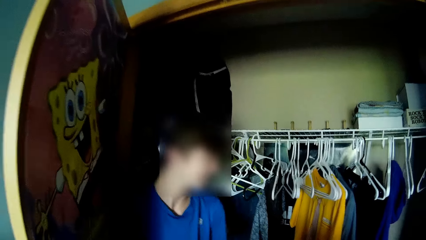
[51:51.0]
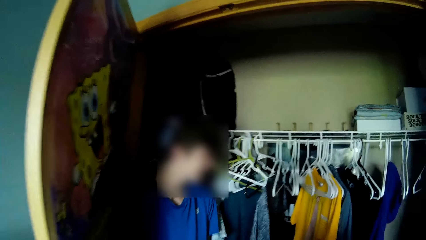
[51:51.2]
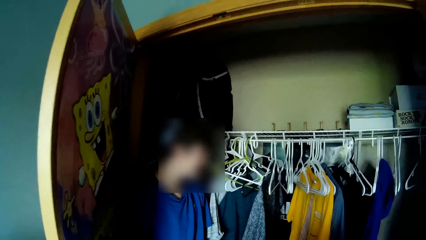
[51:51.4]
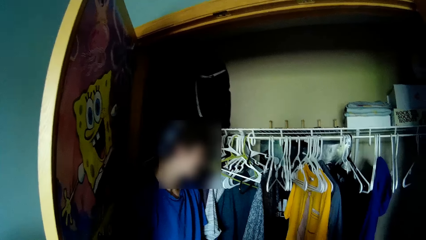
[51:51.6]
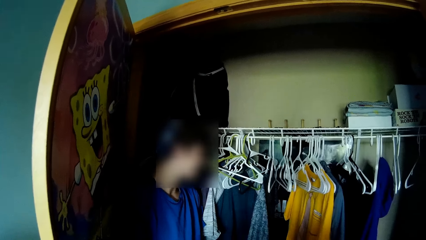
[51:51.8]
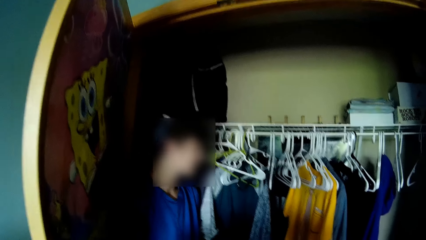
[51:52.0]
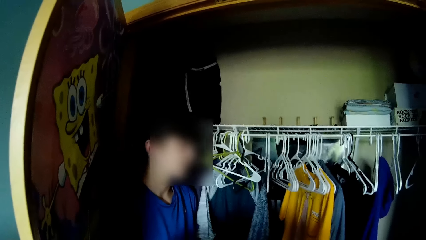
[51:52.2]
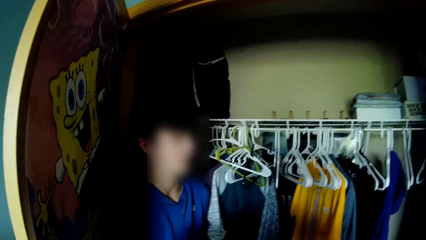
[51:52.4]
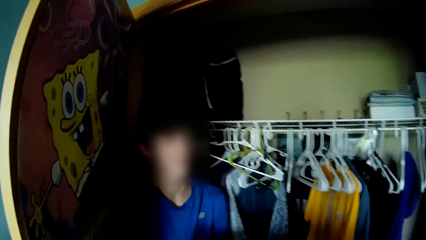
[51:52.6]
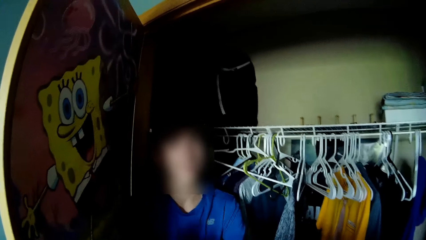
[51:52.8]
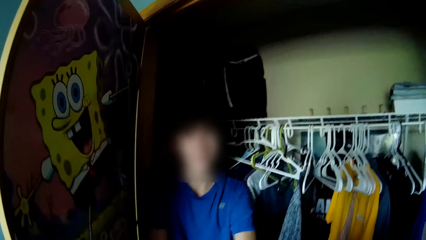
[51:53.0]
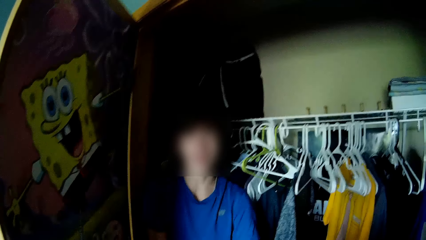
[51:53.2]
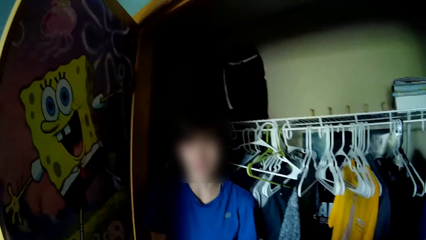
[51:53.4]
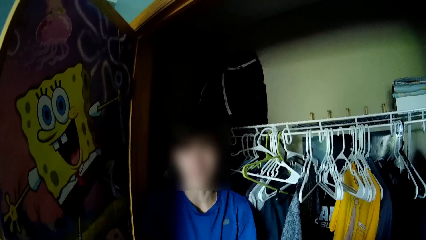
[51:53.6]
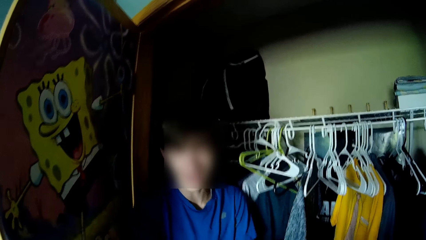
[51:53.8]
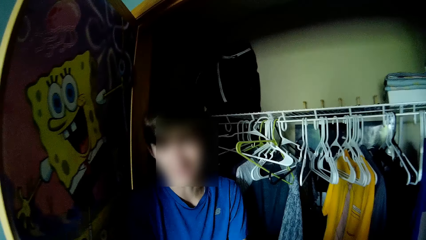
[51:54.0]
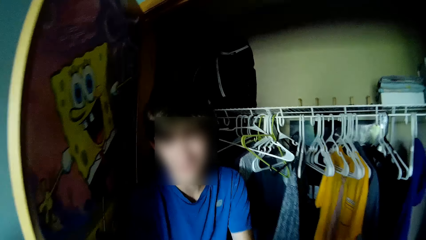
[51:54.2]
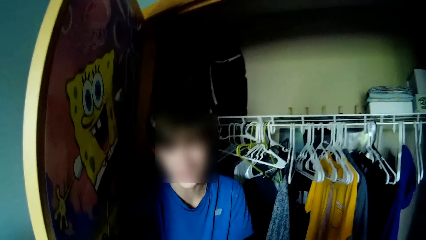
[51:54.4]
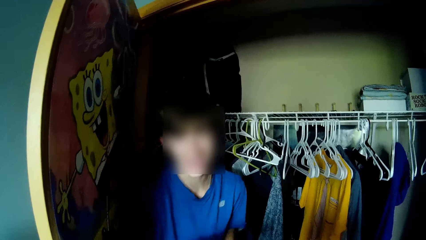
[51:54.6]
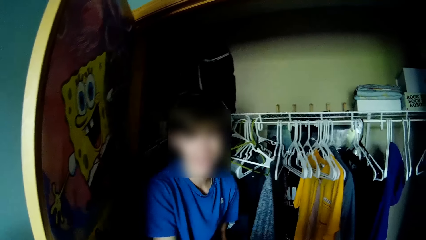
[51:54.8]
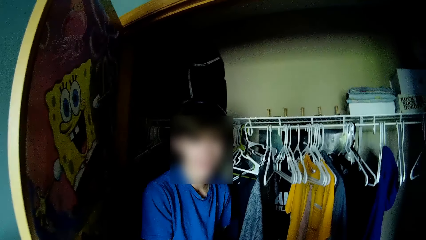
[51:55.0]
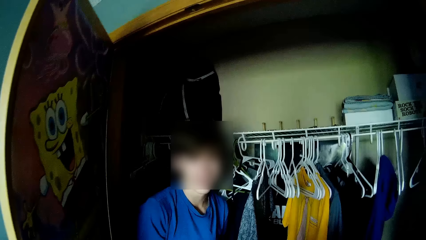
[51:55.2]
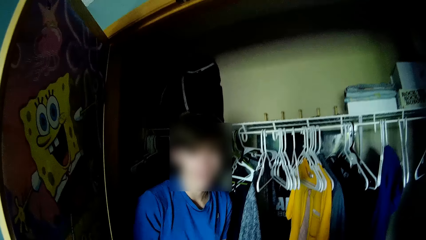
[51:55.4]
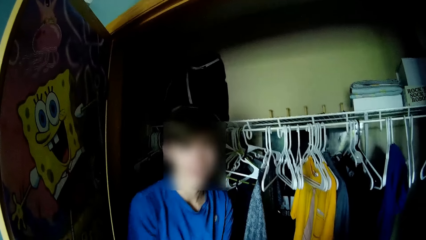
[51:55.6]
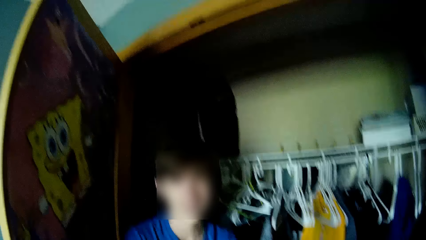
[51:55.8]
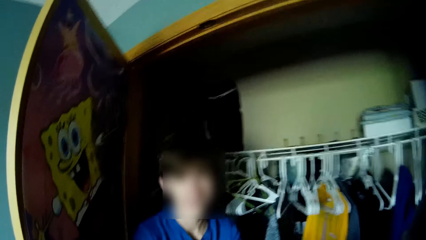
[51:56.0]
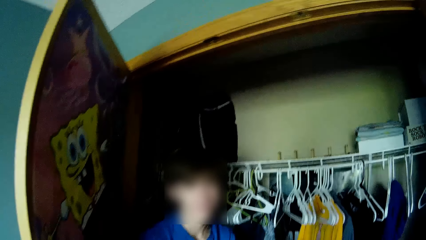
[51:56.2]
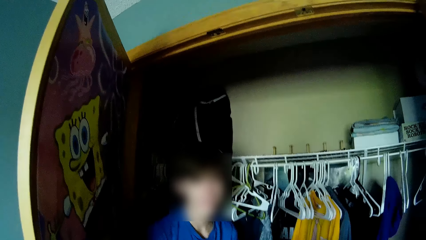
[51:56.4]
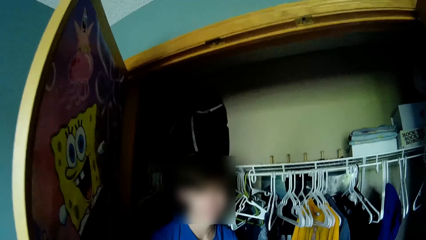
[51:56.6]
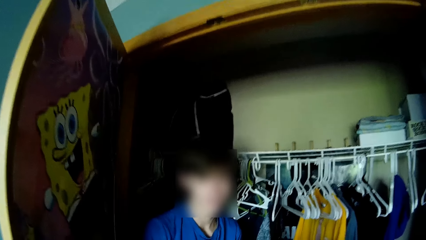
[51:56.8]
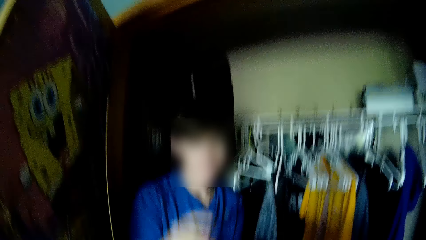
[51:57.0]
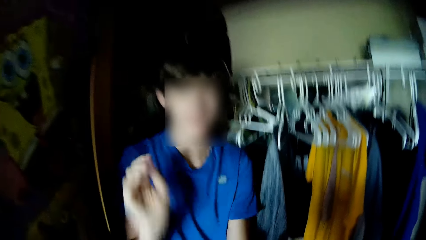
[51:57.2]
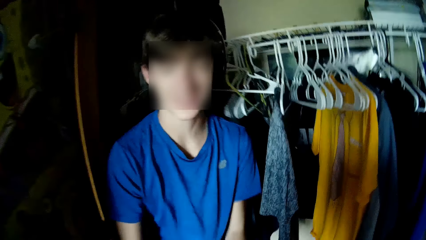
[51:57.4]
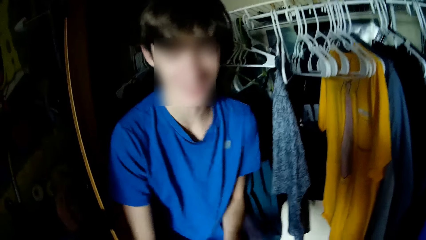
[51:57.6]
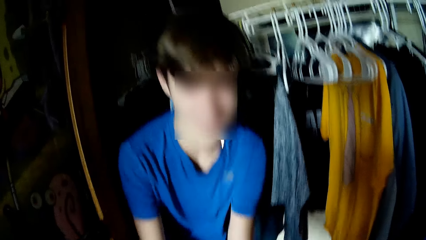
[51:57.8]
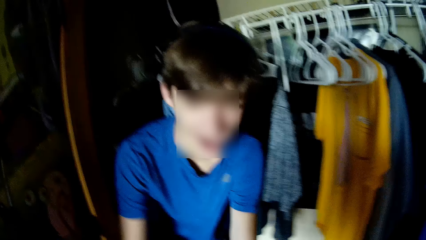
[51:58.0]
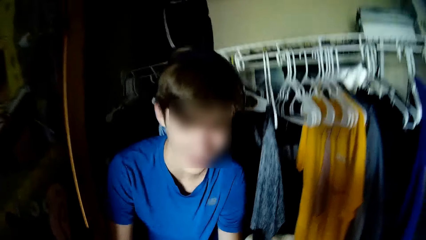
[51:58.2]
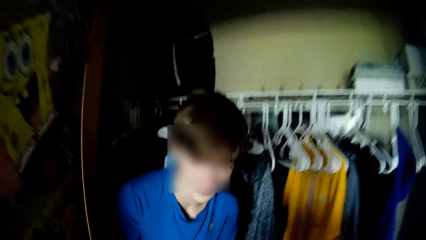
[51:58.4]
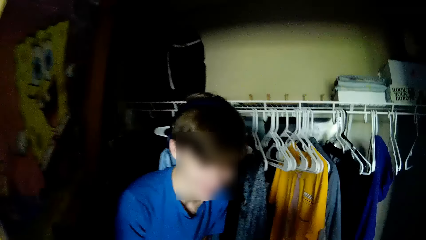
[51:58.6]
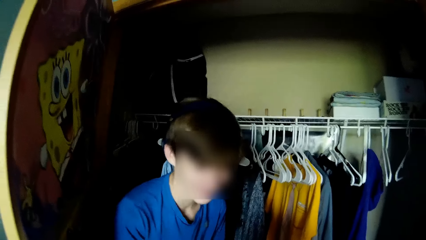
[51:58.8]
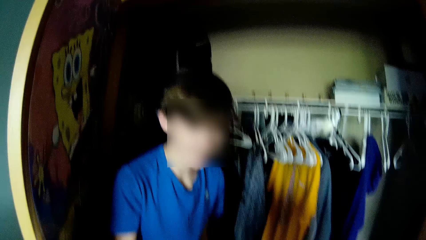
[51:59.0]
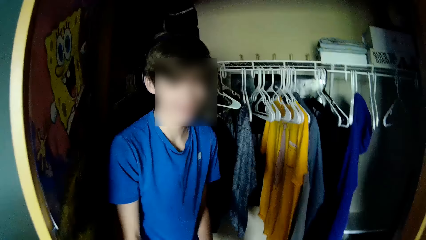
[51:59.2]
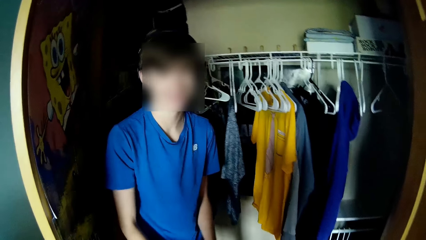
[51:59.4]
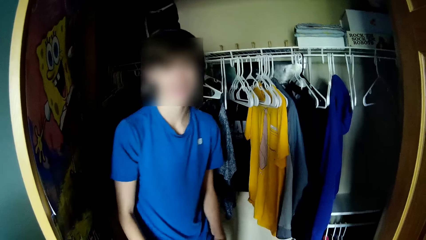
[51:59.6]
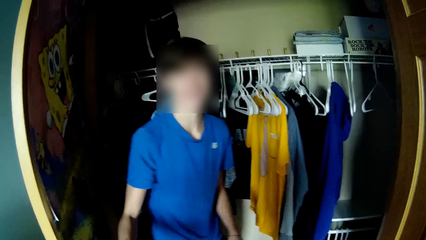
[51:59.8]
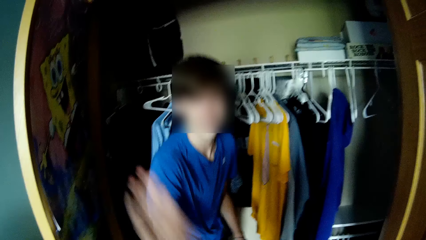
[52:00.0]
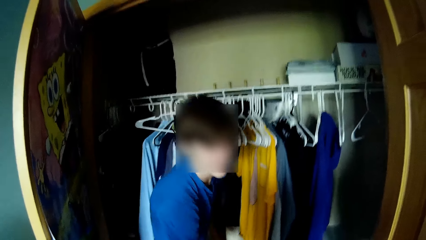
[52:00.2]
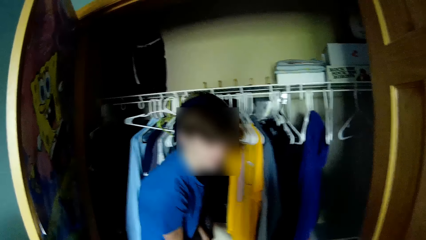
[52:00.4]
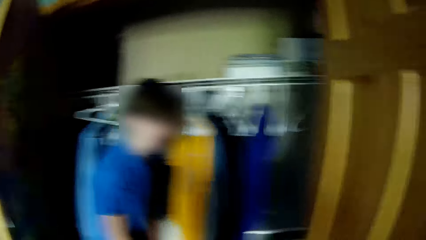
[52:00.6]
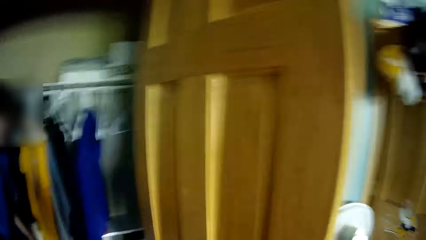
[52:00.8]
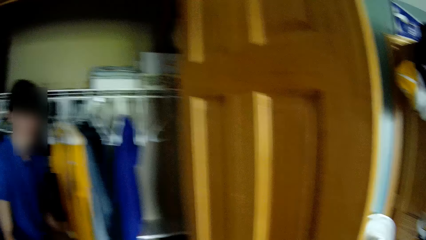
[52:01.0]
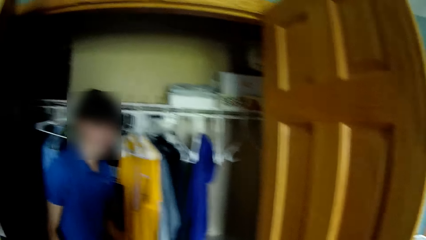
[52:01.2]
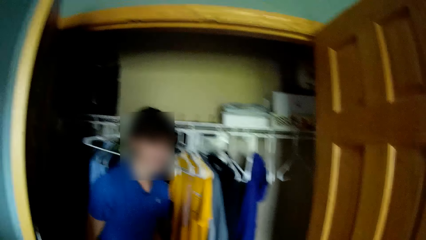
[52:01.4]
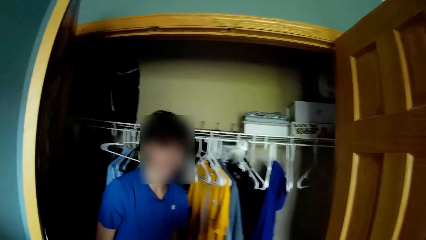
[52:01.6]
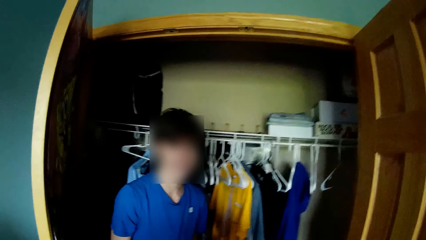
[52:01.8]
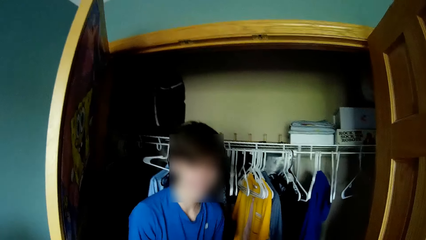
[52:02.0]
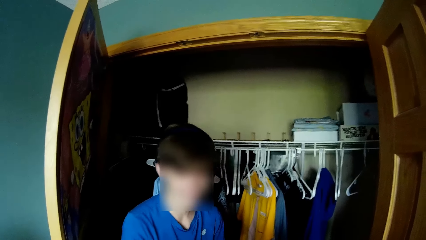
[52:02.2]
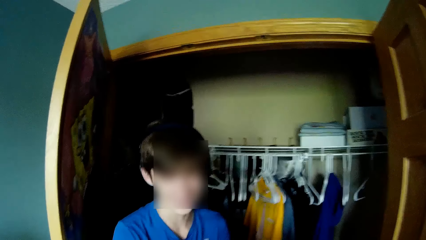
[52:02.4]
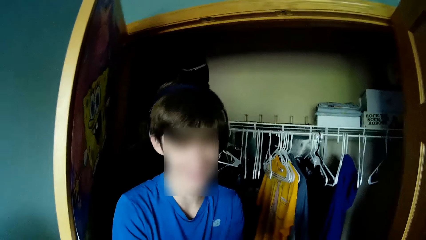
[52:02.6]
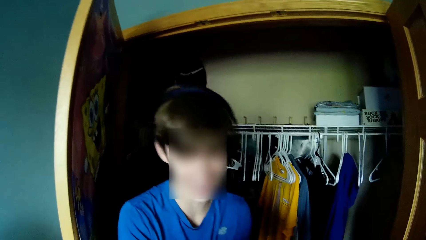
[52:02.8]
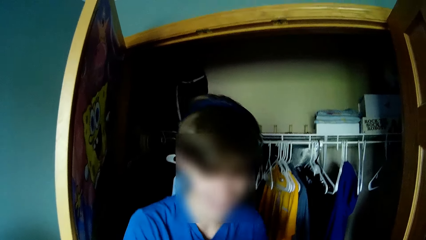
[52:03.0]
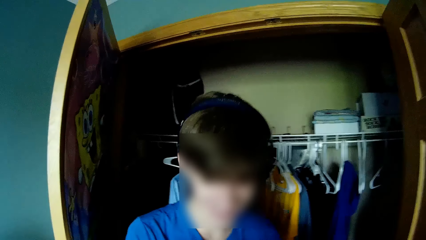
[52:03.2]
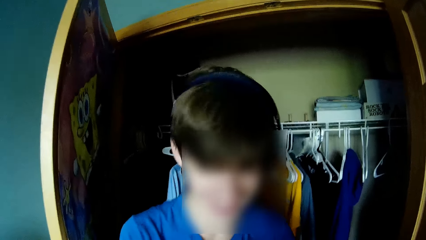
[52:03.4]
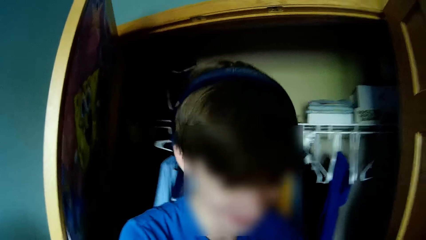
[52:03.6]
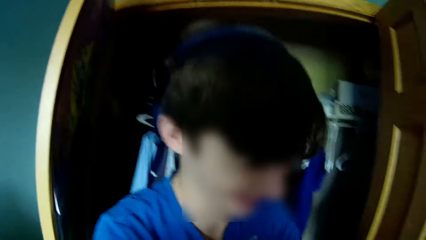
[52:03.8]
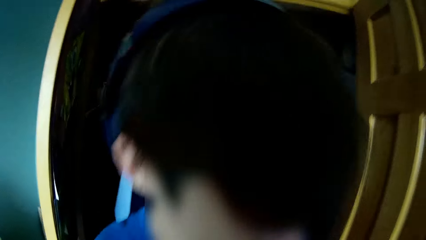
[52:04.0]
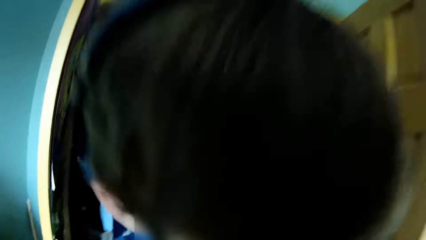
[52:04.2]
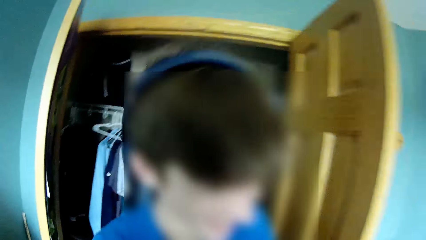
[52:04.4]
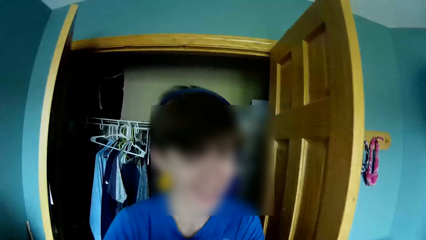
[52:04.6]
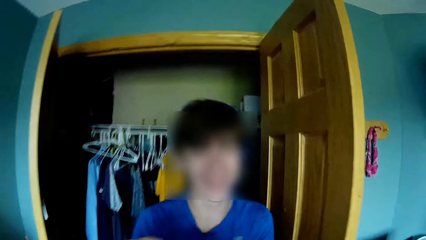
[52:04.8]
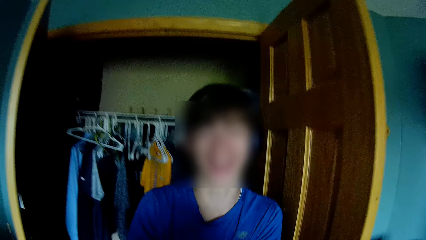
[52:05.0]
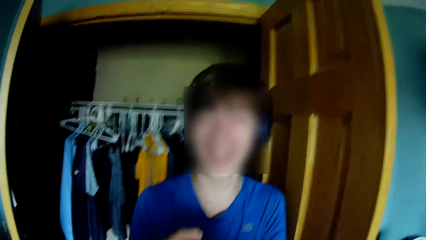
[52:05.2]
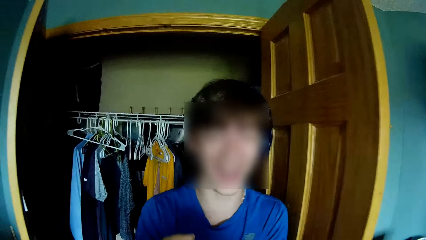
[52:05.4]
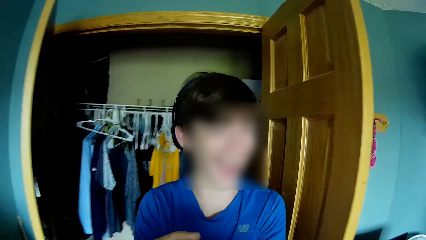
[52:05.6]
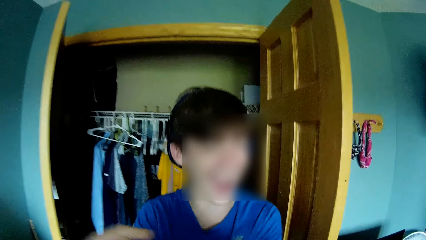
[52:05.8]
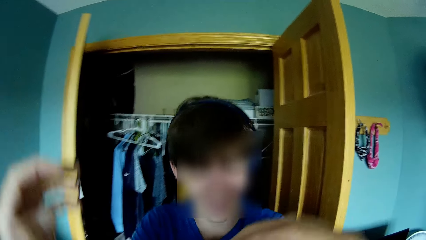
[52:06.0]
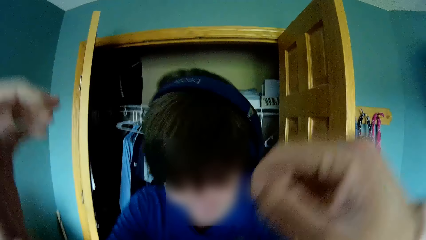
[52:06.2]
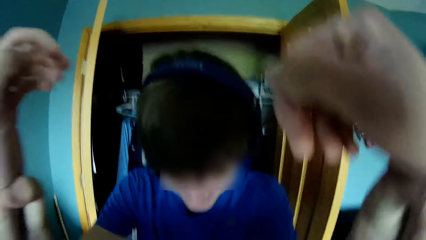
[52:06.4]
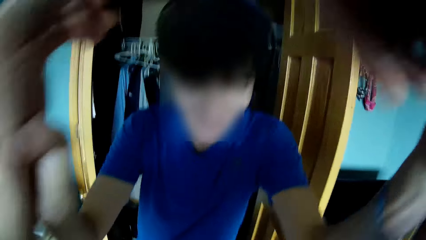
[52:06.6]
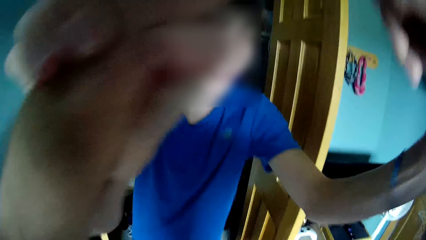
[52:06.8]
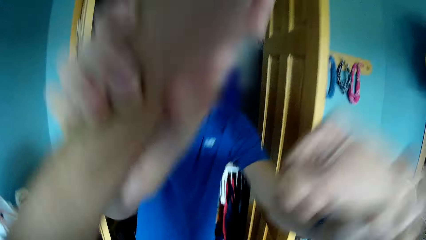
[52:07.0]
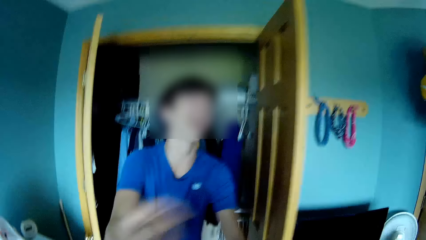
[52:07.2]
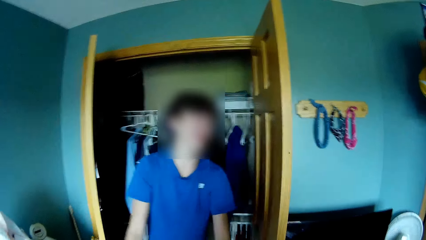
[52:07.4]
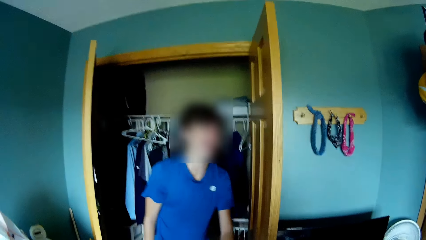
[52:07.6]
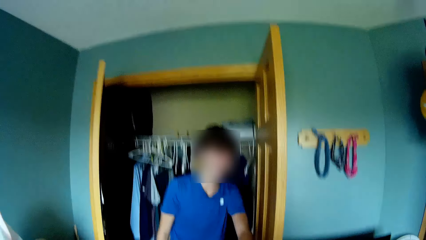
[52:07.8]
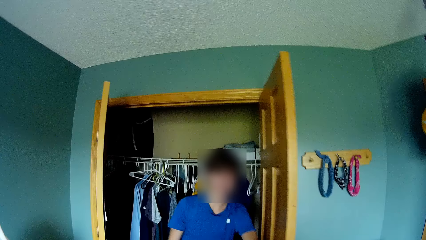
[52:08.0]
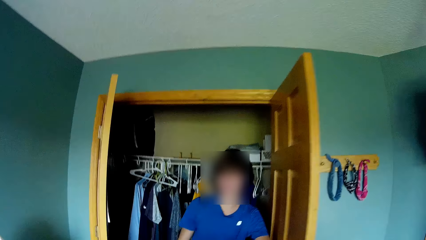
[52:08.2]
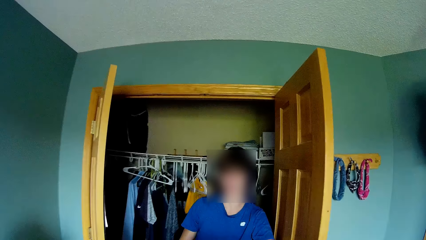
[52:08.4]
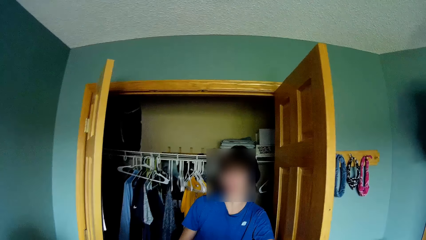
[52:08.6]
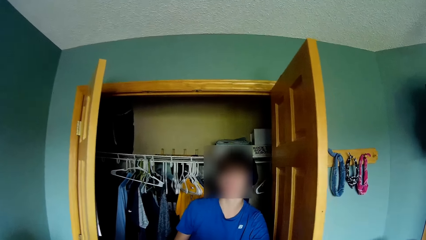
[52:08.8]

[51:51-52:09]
The camera wearer plays with a man. They talk with the man. The man converses with the camera wearer. They talk with the man again. They play with the man. They talk with the man. They play with the man repeatedly. They hold the man's hands. They play with the man.
